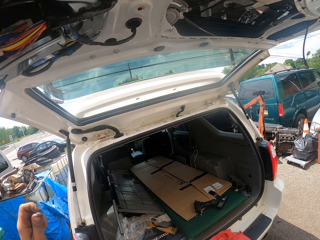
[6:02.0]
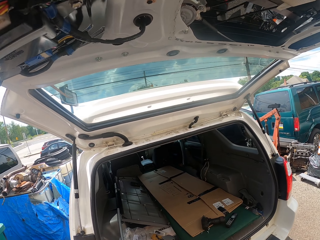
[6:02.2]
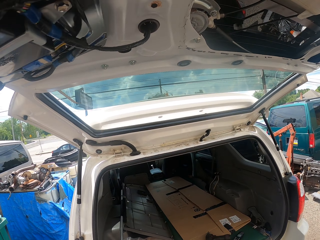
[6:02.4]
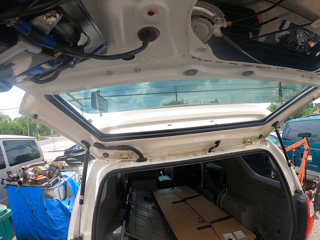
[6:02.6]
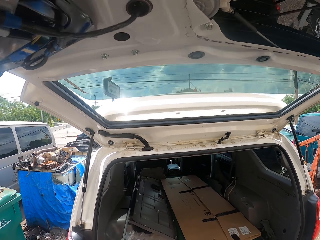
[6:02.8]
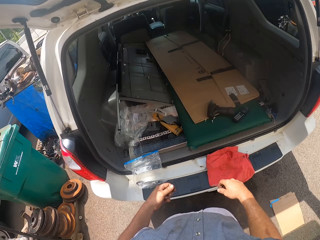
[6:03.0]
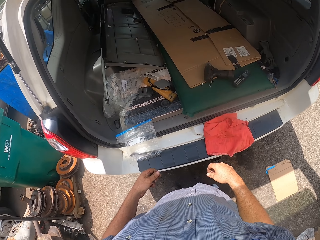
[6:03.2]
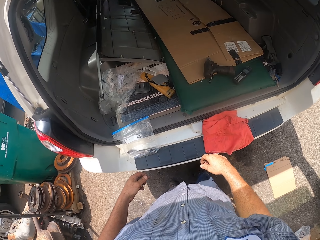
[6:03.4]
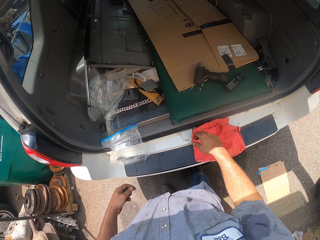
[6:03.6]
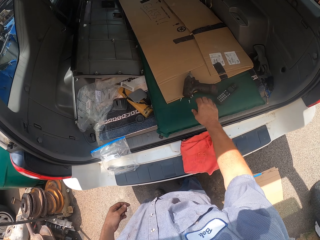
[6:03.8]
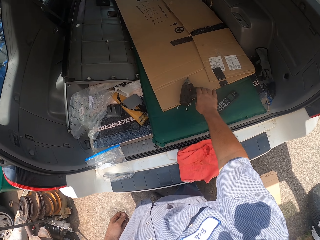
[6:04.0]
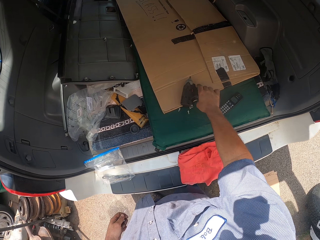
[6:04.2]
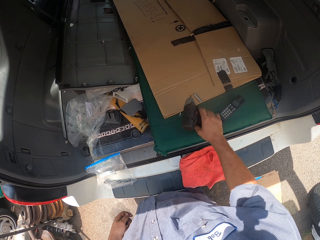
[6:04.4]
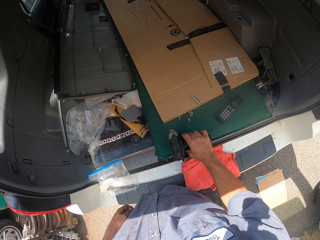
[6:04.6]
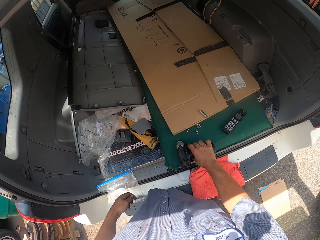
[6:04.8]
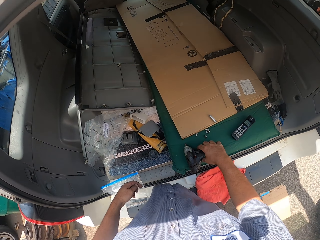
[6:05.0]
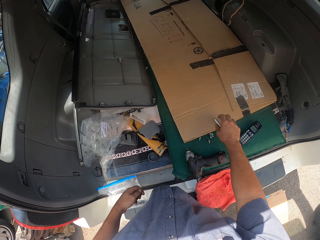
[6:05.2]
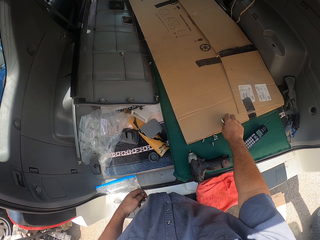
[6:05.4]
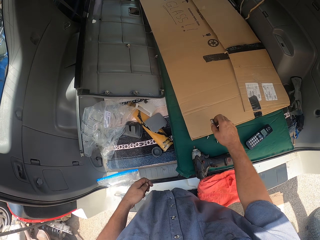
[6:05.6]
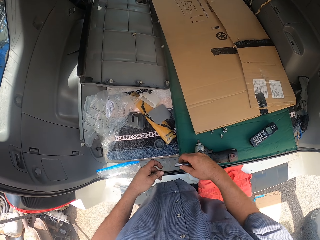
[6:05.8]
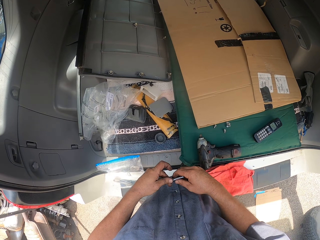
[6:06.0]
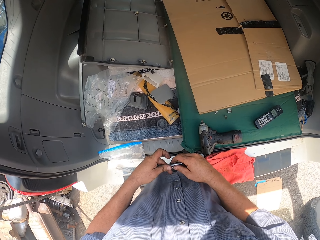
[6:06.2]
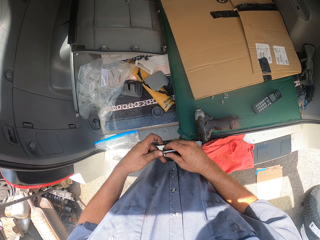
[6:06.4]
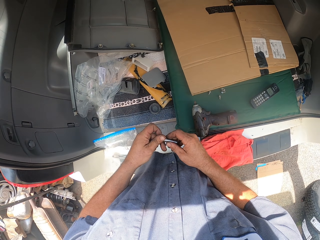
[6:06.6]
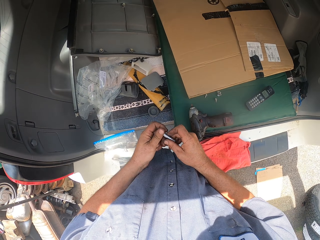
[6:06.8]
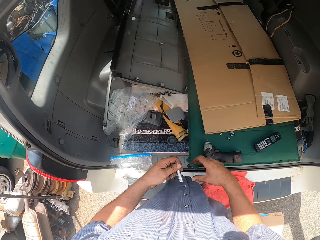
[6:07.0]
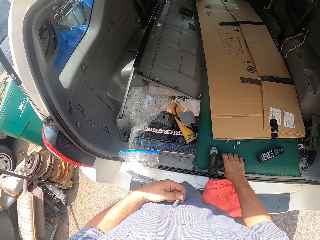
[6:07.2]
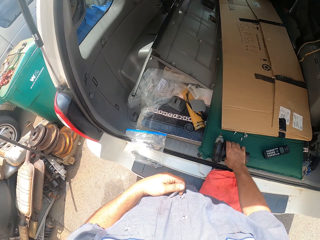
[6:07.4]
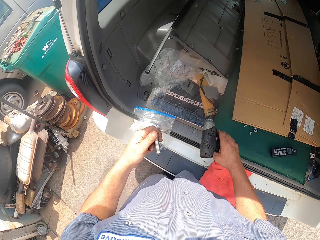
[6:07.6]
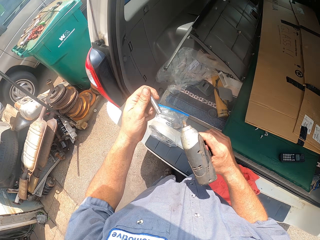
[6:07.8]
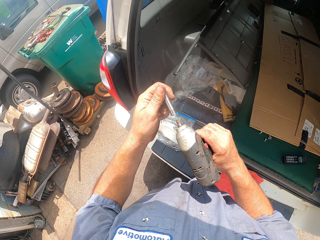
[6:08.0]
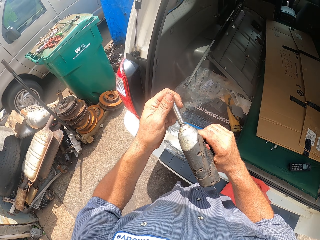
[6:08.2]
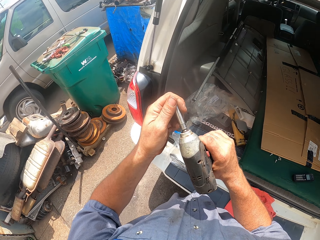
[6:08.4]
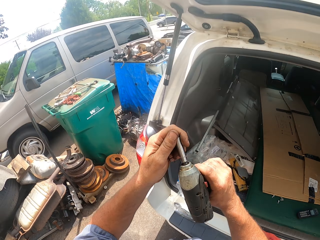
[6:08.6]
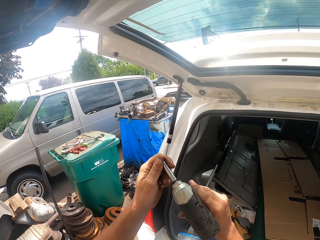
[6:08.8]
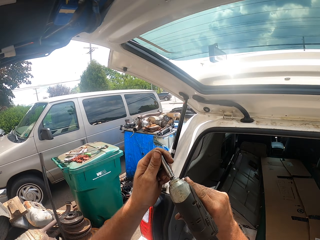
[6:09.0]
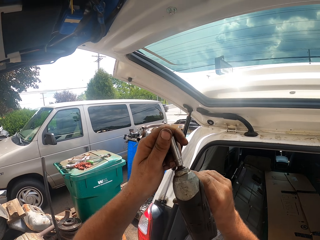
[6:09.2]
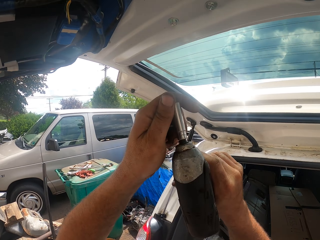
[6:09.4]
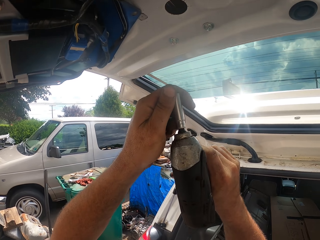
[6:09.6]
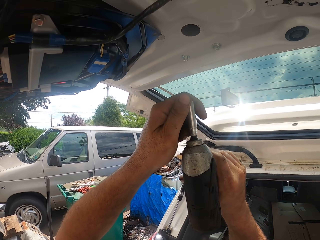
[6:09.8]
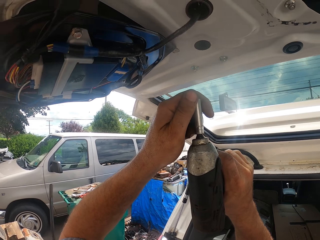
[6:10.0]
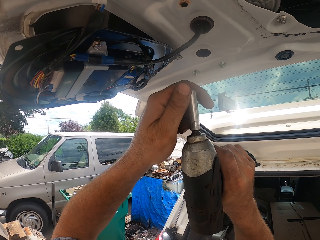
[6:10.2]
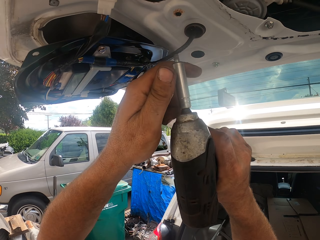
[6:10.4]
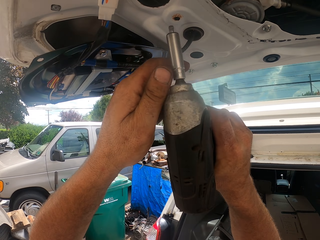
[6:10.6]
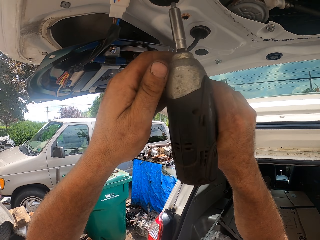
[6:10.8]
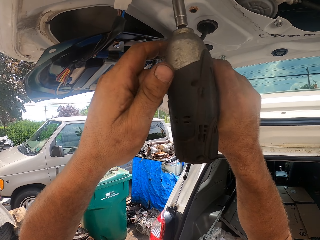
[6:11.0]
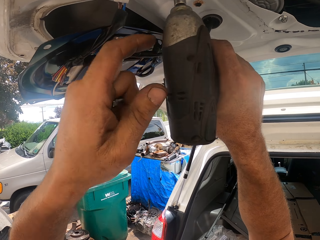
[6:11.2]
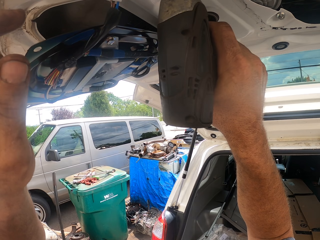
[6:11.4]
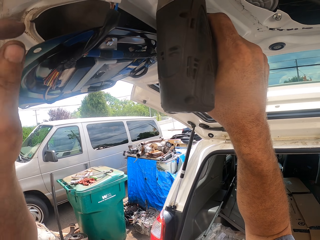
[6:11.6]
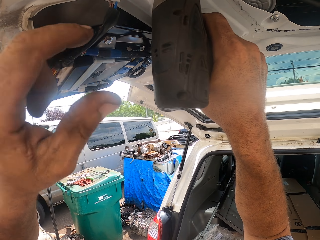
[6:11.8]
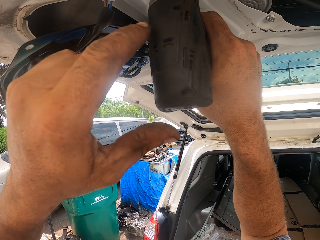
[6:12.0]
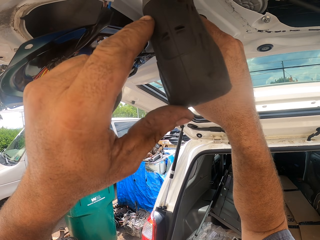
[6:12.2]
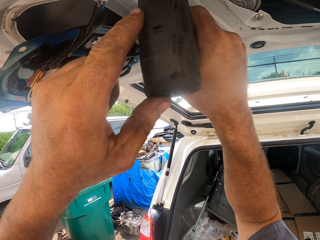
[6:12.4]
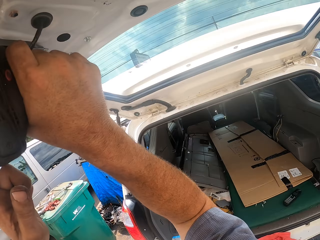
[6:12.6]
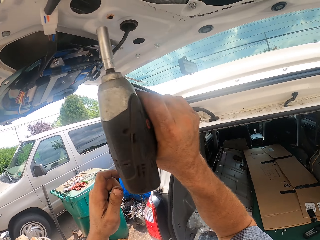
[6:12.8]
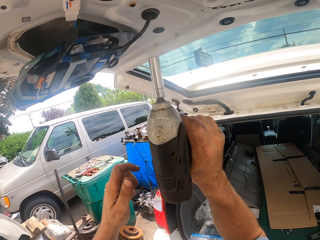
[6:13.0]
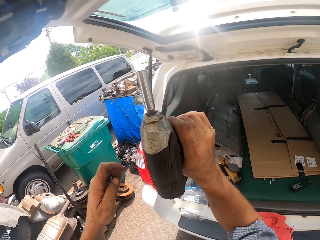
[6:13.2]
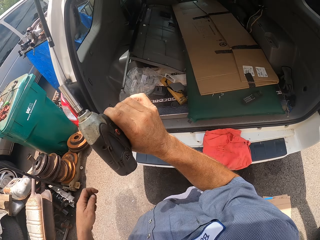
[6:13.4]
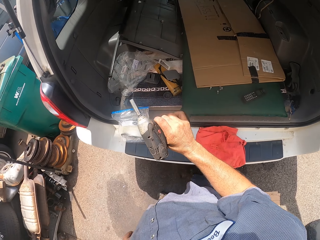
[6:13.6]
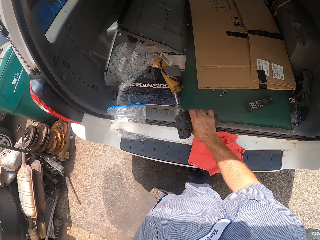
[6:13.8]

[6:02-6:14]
The camera wearer moves the hand wrench on the car trunk. They pick a wrench extension bar from the car trunk. They put the wrench extension on the hand wrench. They pick something. They screw a screw on the car trunk.

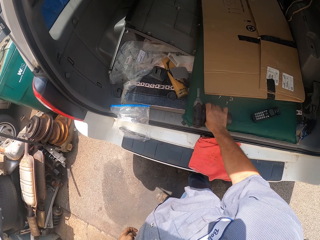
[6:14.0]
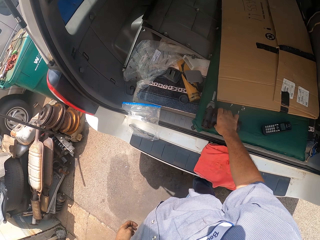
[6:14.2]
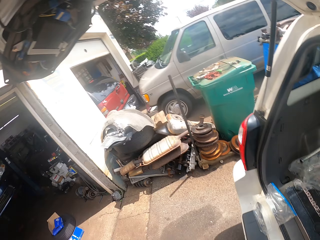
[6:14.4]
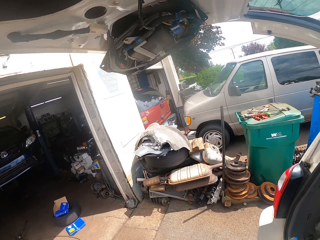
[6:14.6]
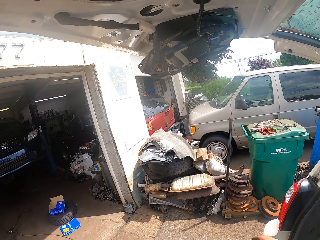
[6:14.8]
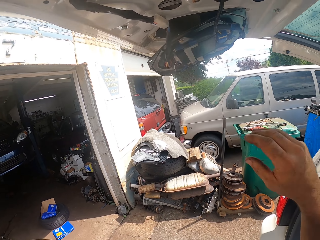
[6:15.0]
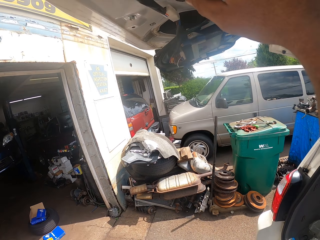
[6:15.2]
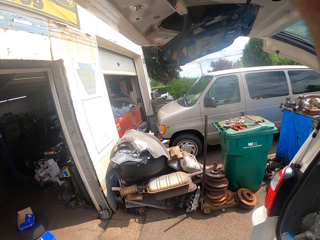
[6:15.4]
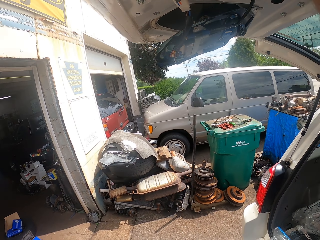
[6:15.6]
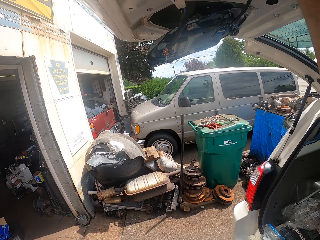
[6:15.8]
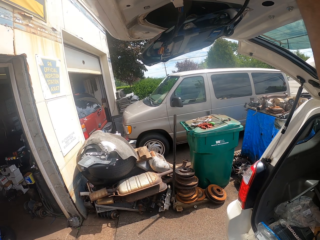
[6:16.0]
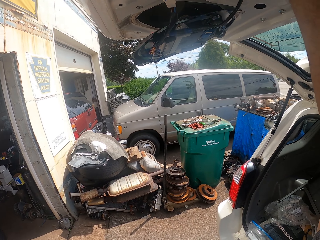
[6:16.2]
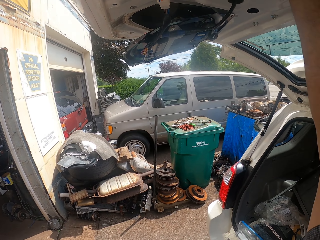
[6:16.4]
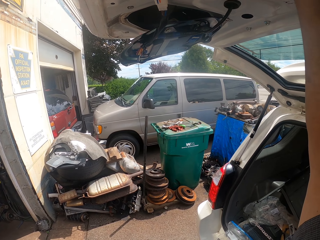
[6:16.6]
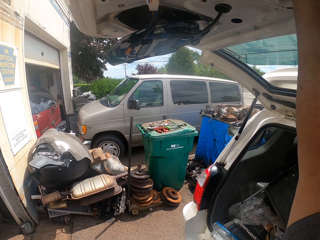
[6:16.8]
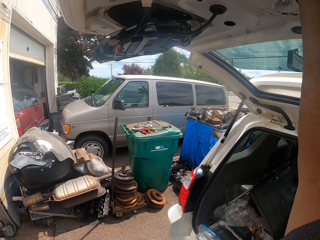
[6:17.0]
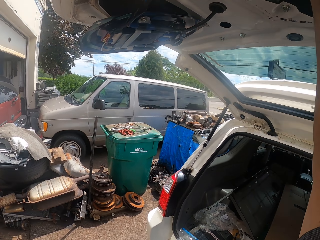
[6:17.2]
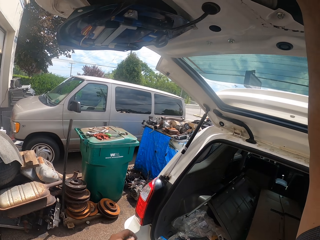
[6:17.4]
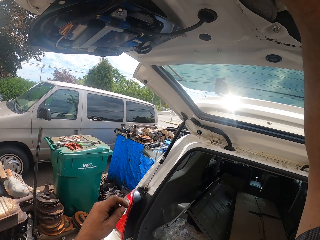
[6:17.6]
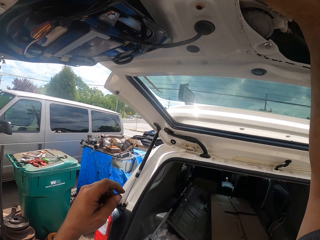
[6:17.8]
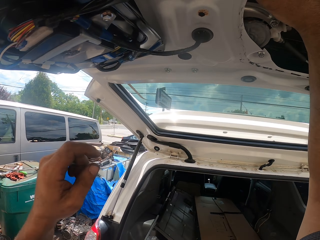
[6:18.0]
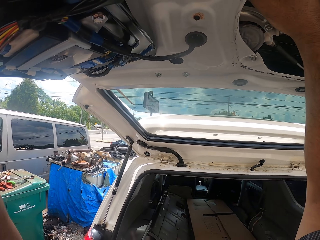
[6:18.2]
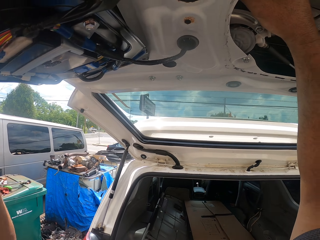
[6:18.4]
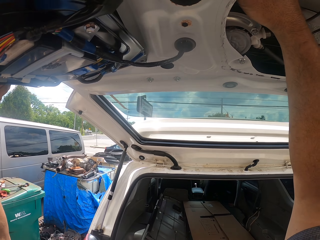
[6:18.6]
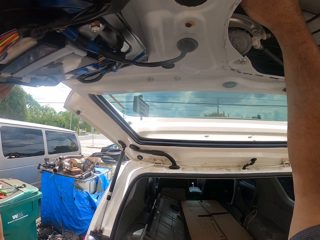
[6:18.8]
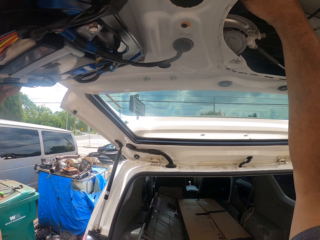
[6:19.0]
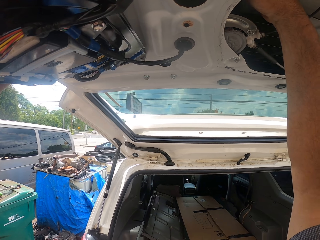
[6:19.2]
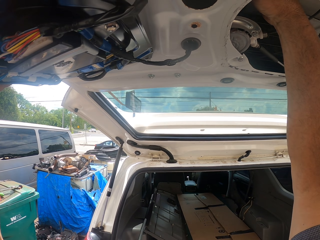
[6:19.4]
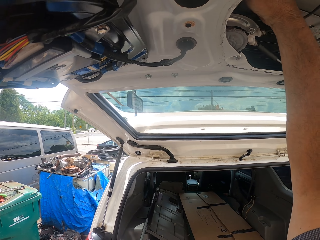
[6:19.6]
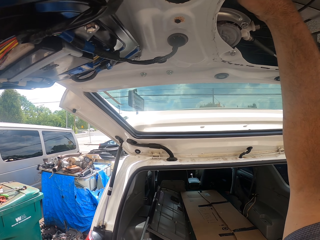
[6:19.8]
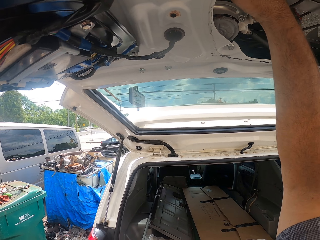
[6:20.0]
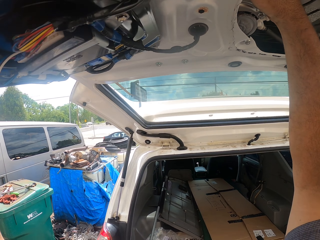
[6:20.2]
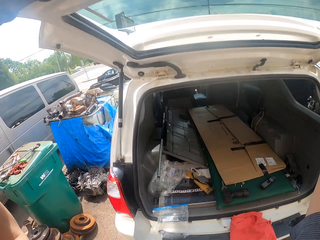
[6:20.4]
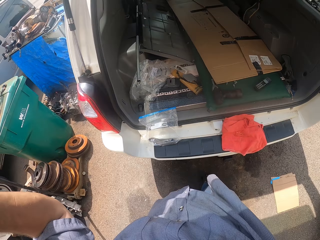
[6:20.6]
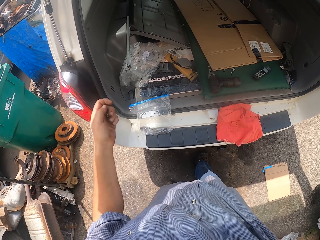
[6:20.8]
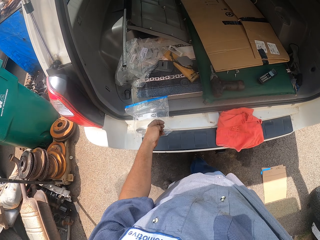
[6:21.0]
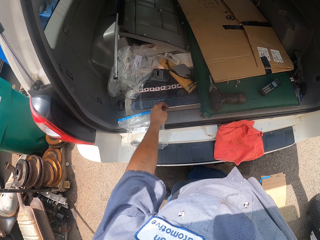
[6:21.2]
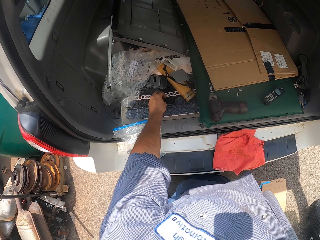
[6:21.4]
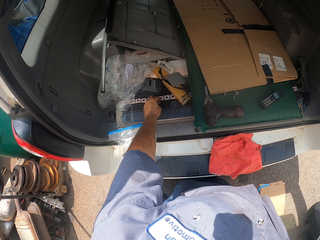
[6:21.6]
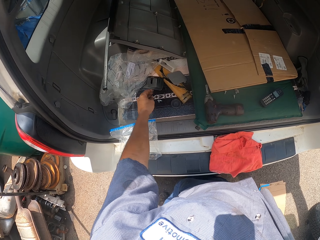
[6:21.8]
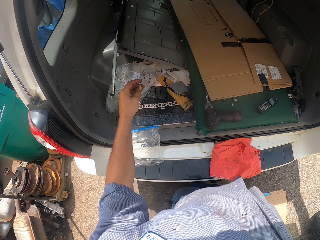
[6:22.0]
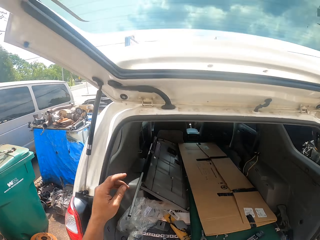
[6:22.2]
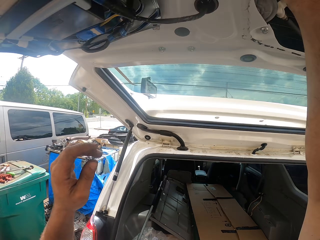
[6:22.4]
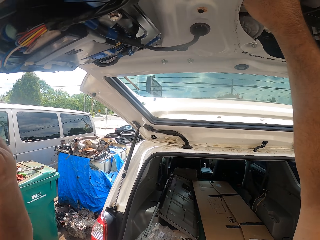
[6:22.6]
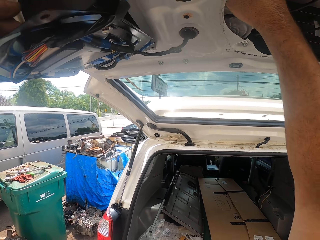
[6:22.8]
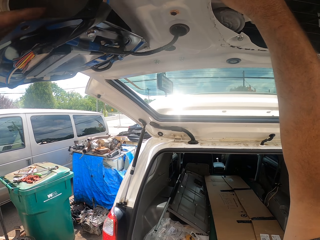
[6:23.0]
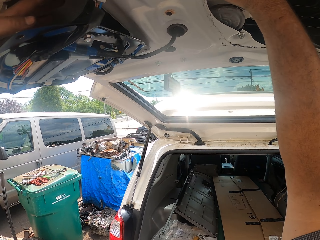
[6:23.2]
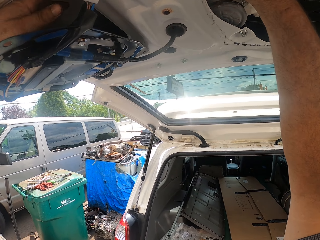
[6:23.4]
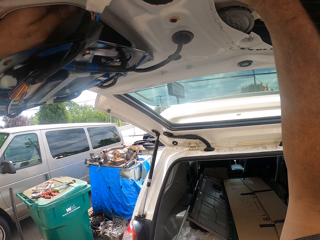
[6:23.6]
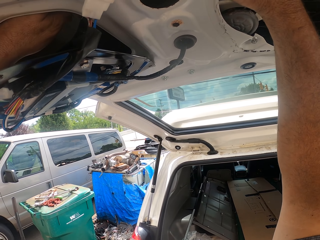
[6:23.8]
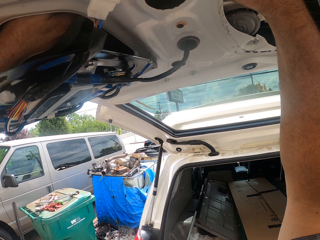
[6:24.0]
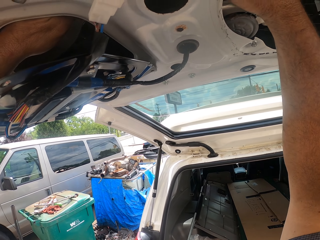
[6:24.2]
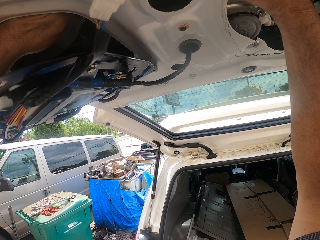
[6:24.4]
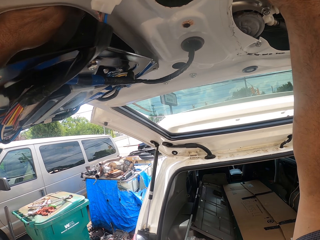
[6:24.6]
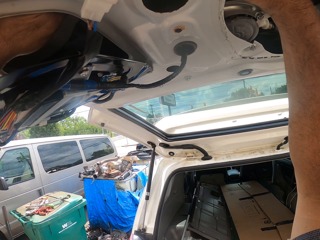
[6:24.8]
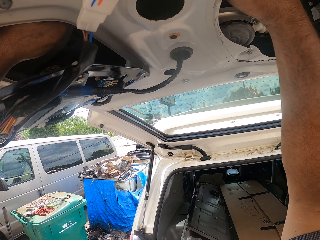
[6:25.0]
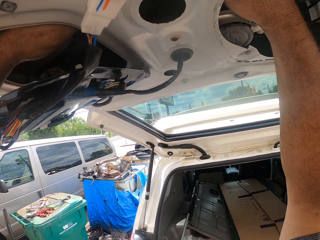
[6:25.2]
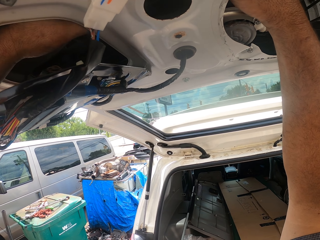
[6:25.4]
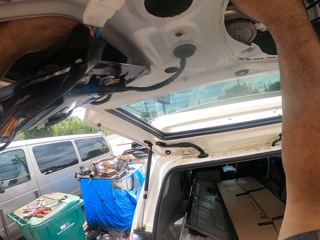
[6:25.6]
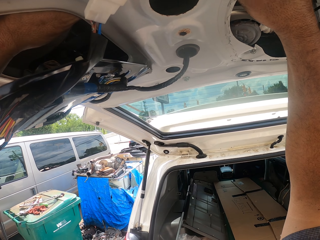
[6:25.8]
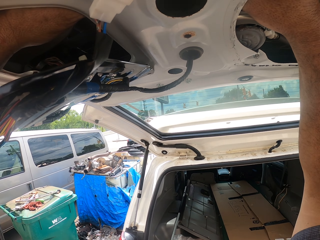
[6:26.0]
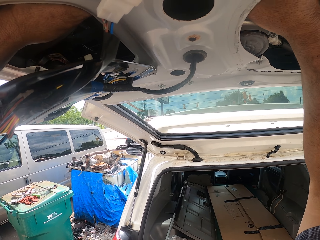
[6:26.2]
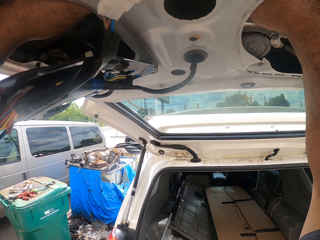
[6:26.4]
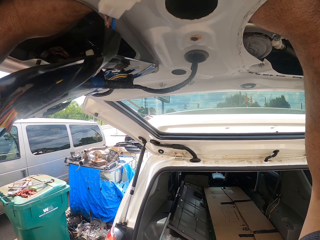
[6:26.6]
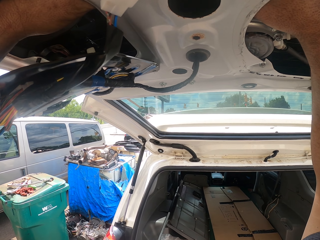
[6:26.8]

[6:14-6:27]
The camera wearer puts the hand wrench on the car trunk. They remove screws from the car trunk. They touch something. They put the screw on the car trunk. They remove screws from the car trunk. They touch something.
